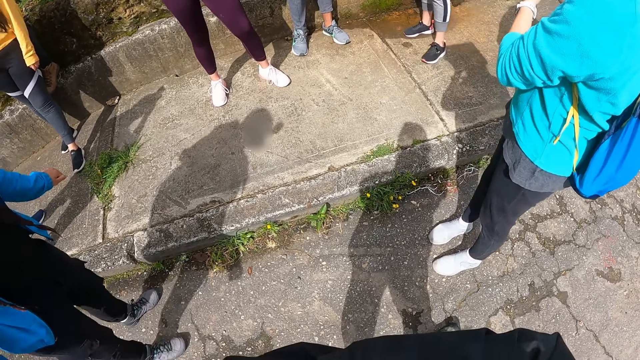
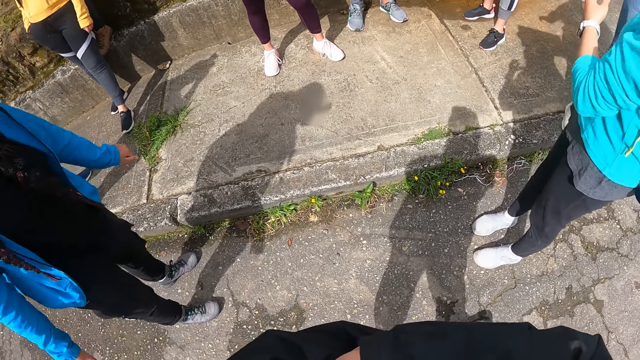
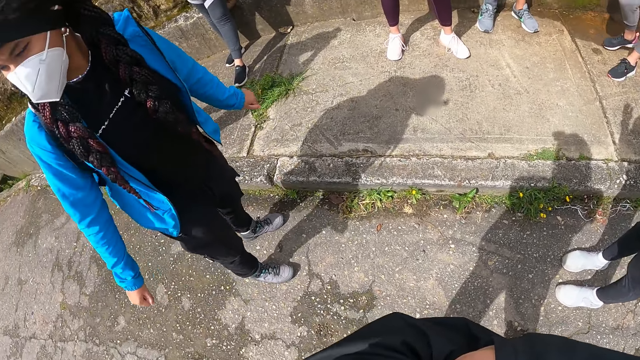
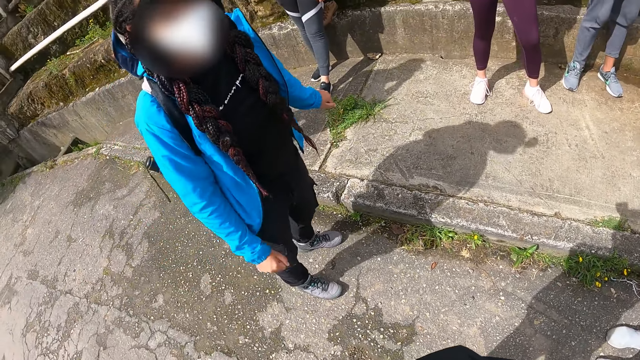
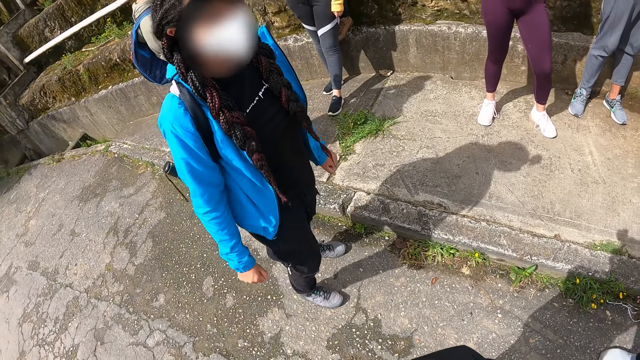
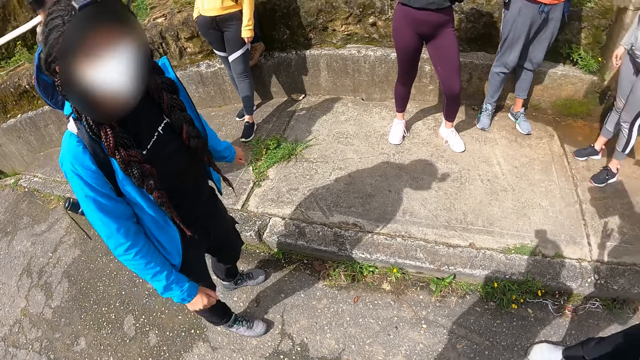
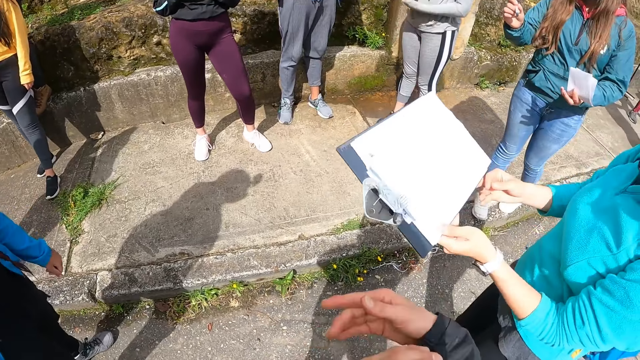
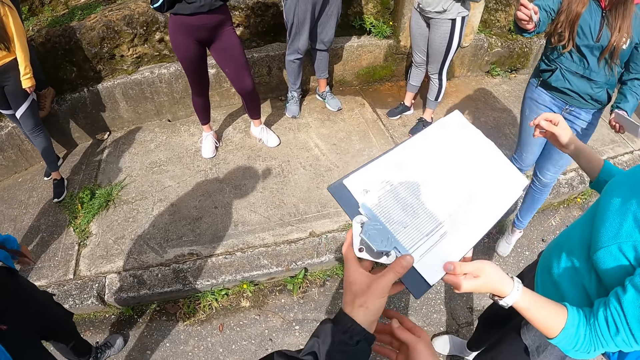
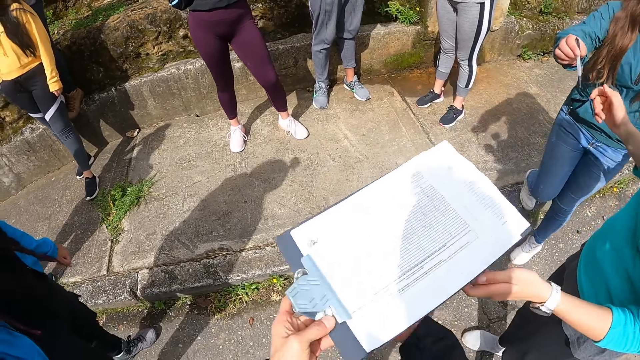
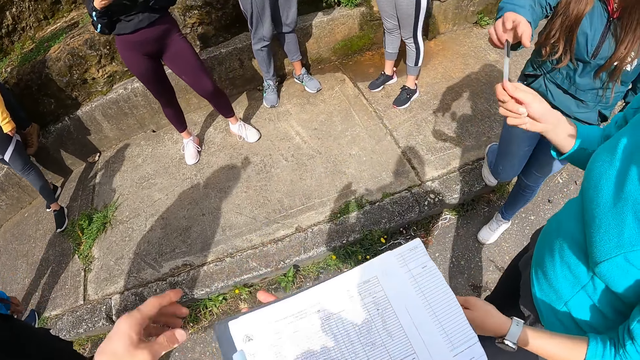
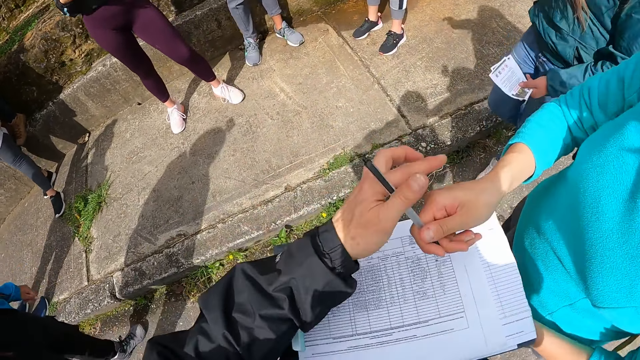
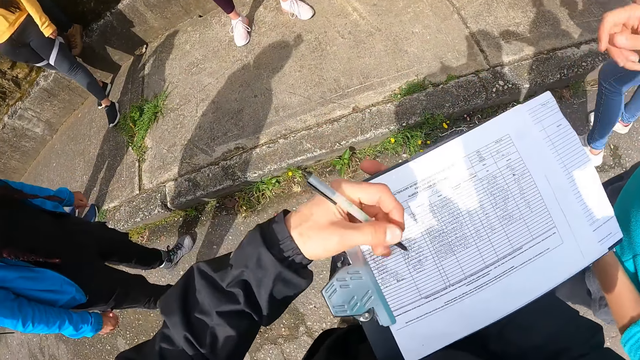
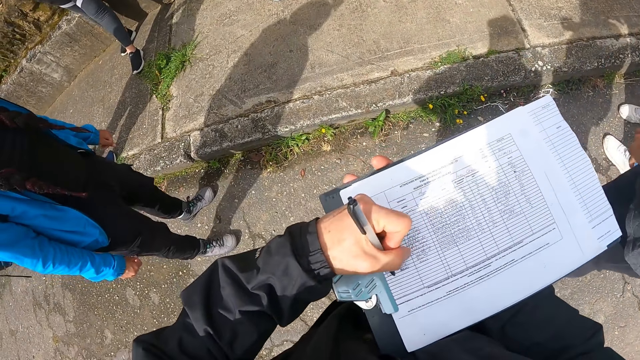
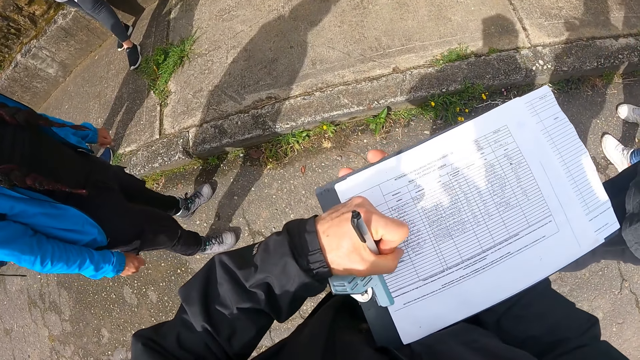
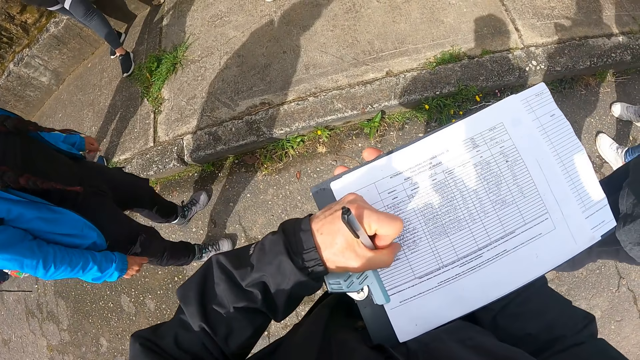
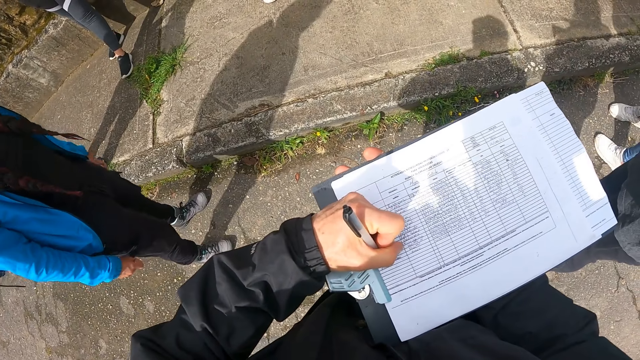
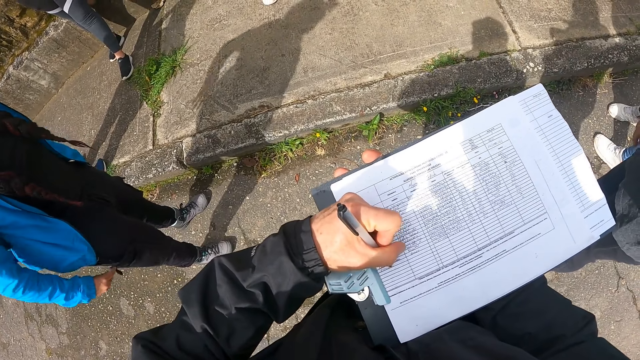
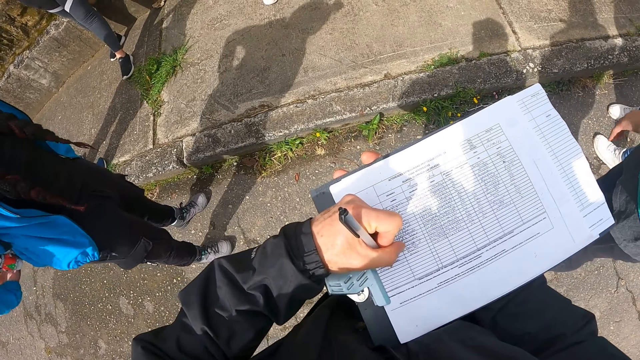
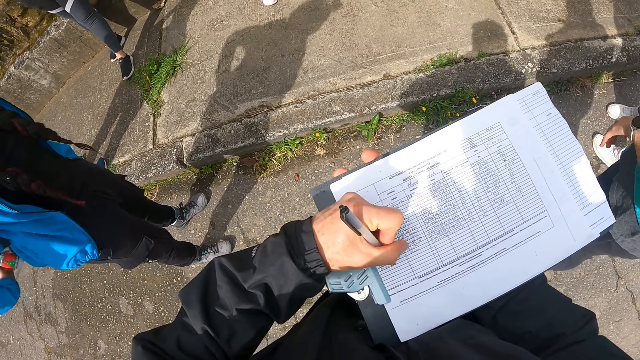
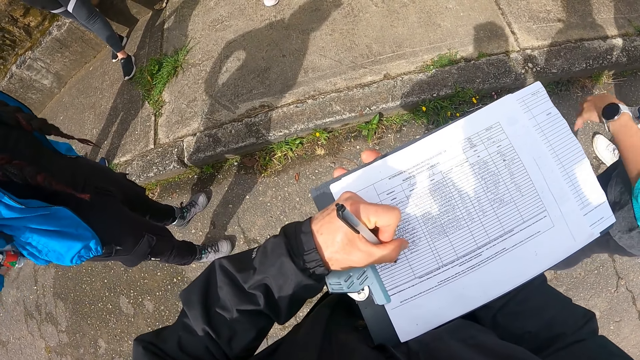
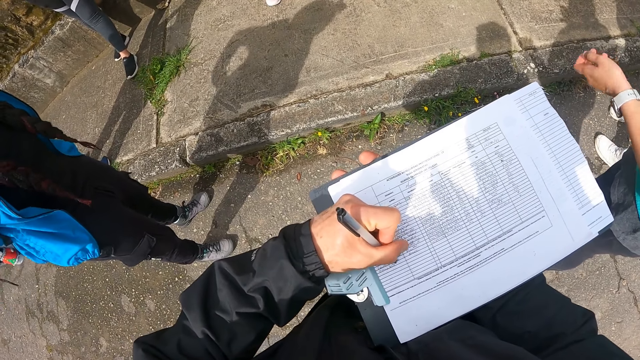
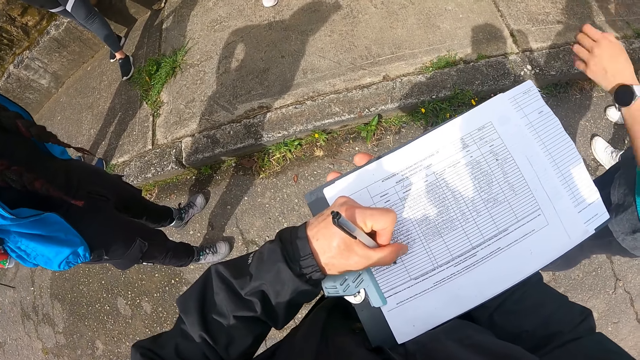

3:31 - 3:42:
The woman passes the pen to the right hand of another woman with her right hand. The camera wearer takes the board, a clipboard, from the first woman with his left hand. The other woman passes the pen to the first woman with her right hand. The first woman passes the pen to the camera wearer with her right hand. He writes on the paper on the board in his right hand with the pen in his left hand. A third woman adjusts her backpack on her back with both hands.

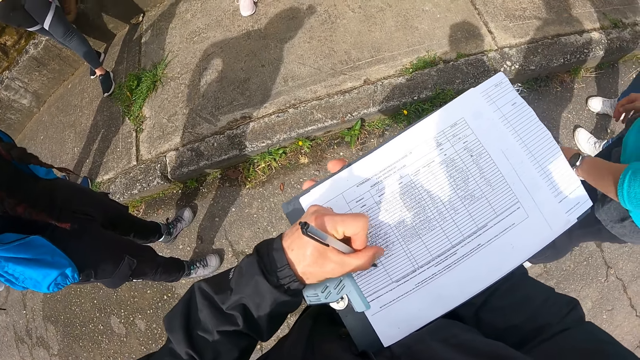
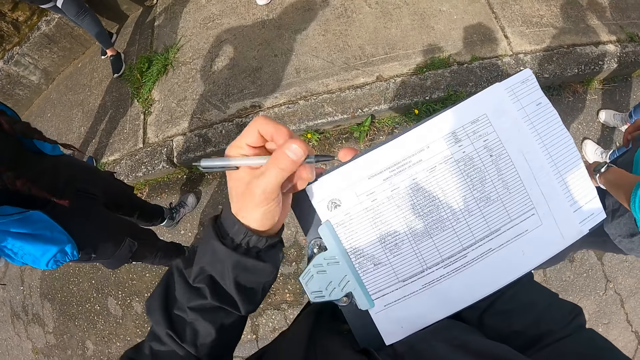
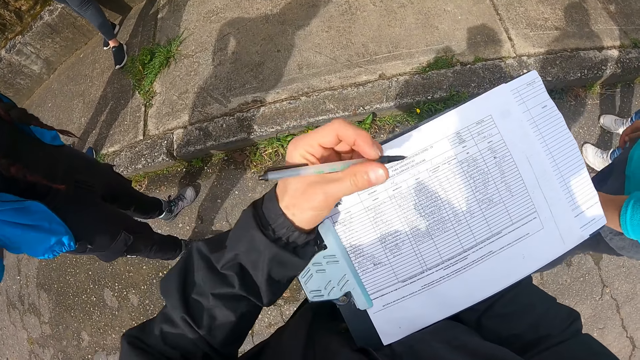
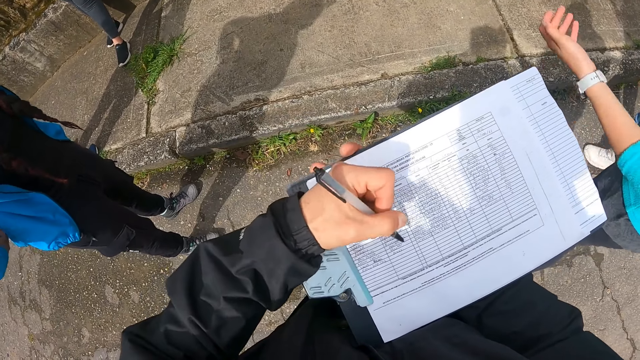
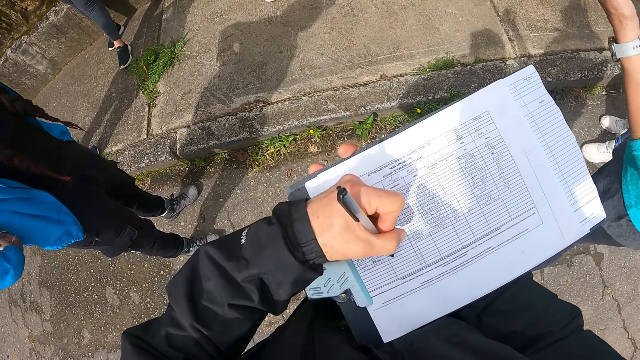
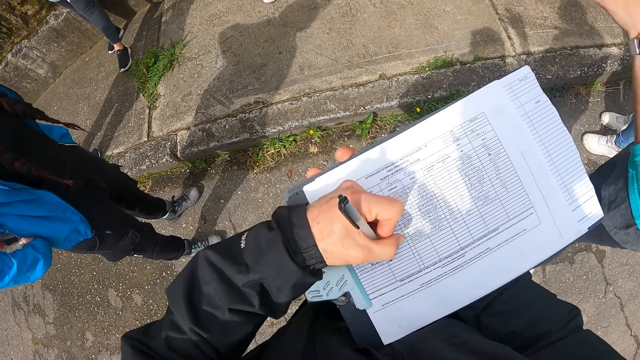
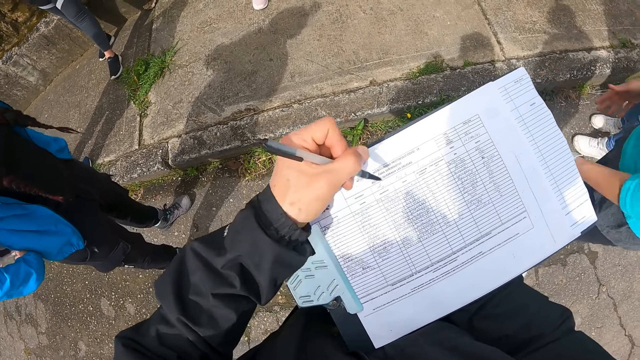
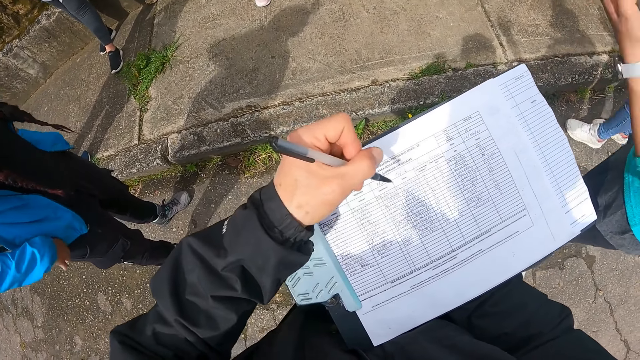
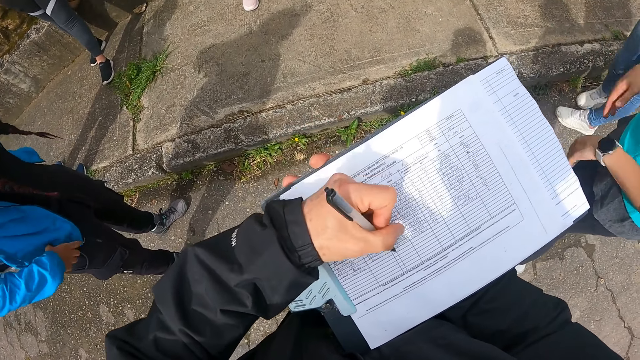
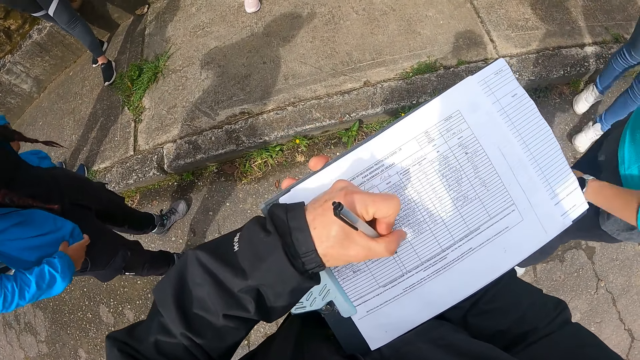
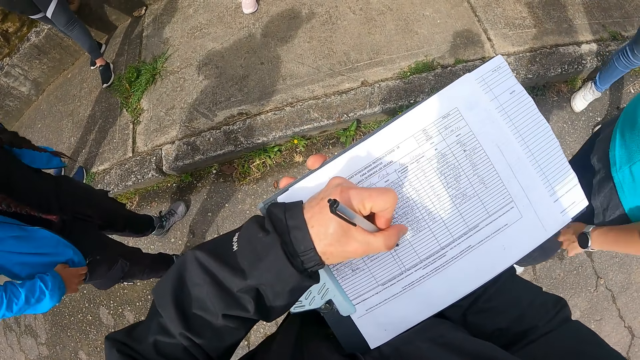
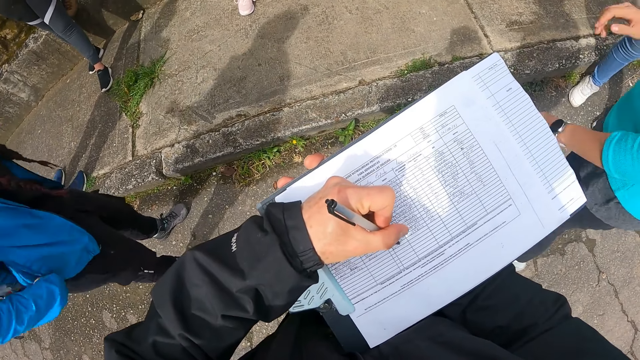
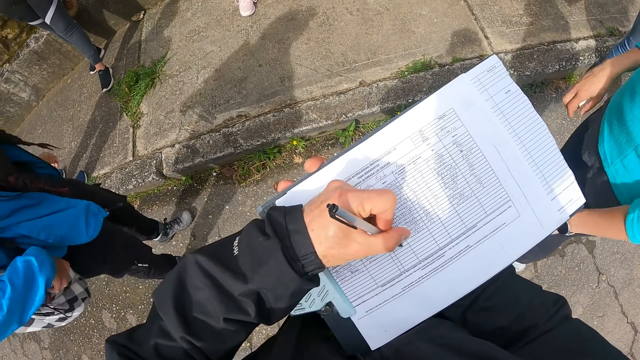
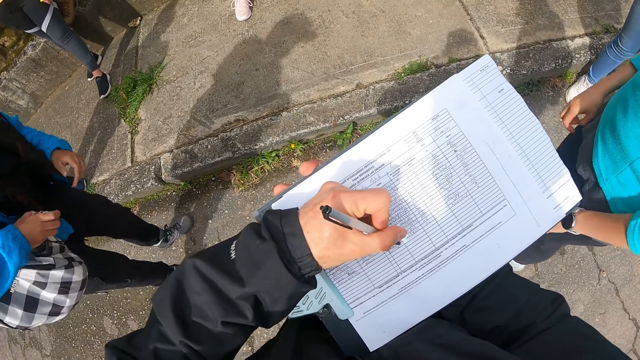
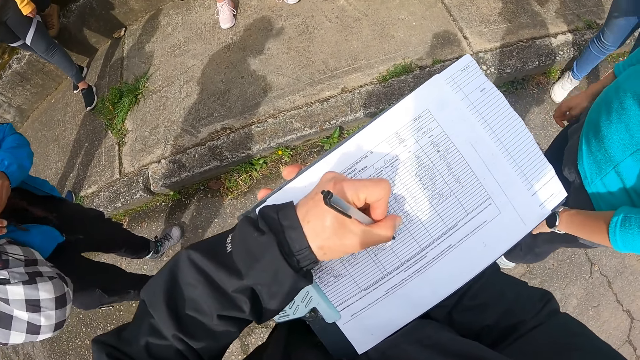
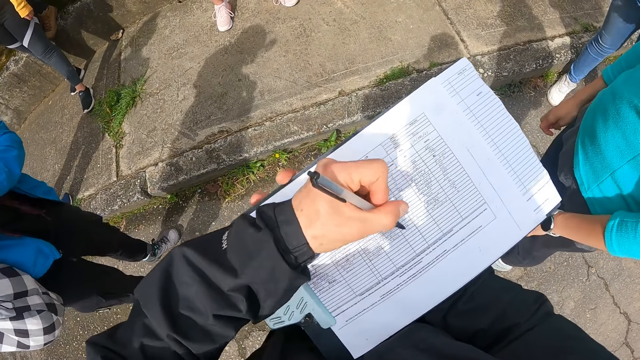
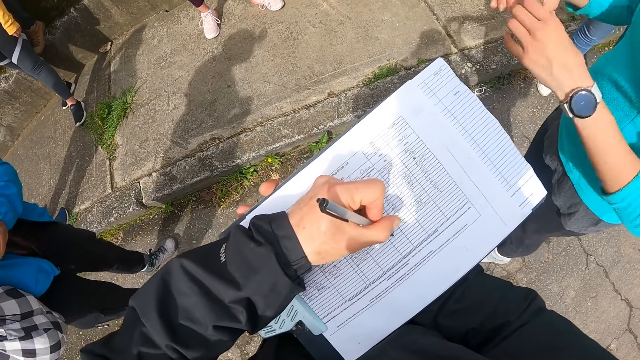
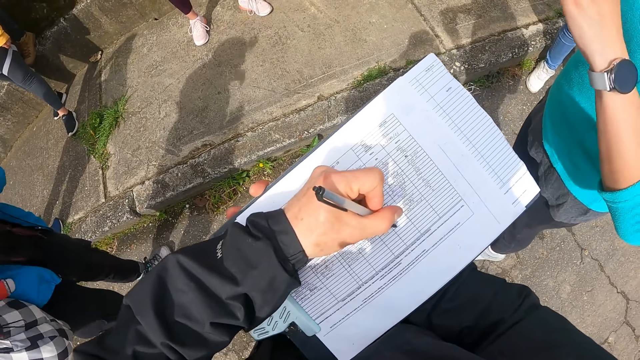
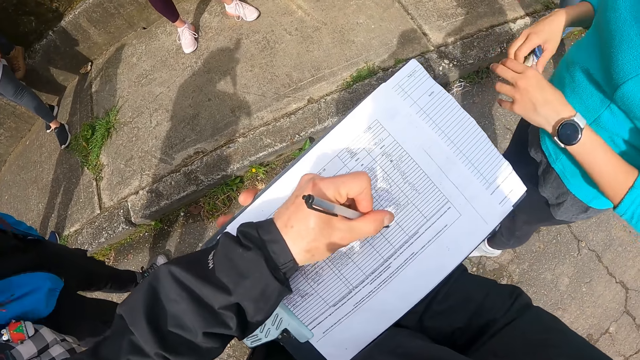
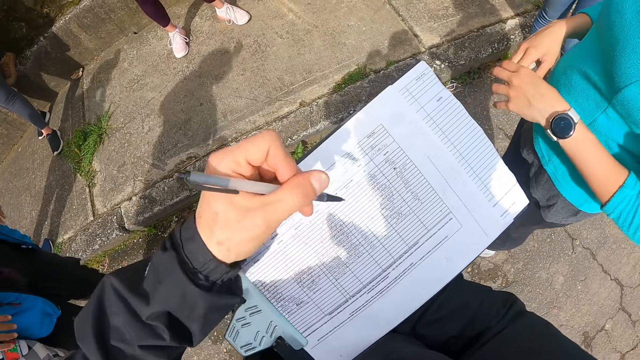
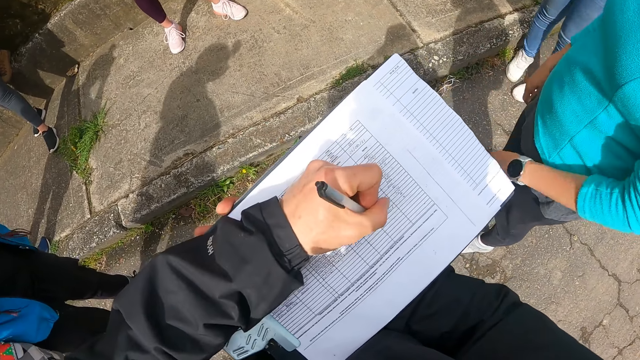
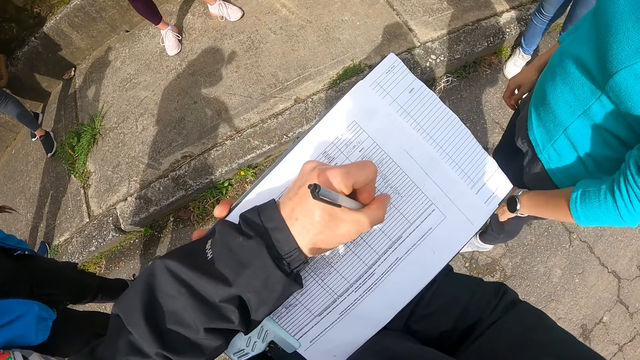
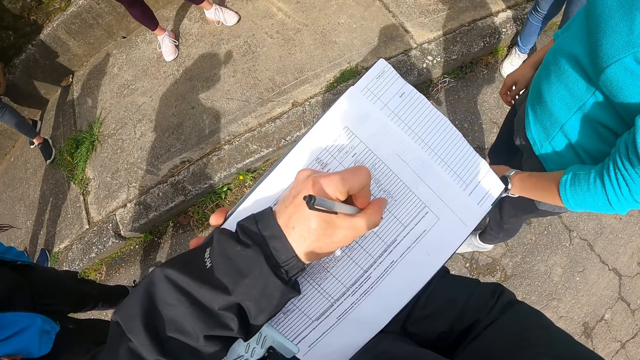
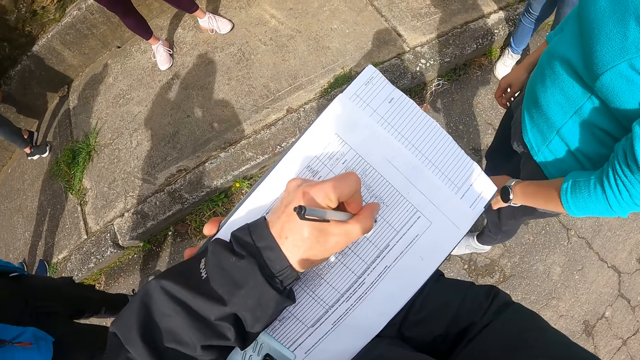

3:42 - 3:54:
The camera wearer pulls the pen off the paper. They write on the clipboard with the pen. They pull the pen off the paper. They write on the clipboard with the pen.
